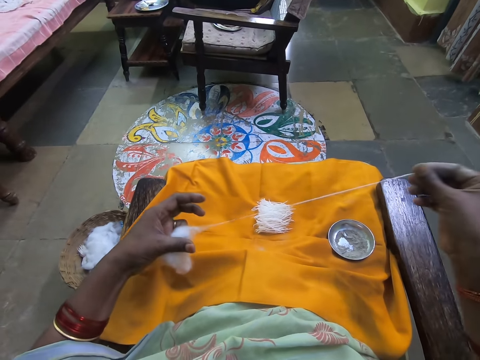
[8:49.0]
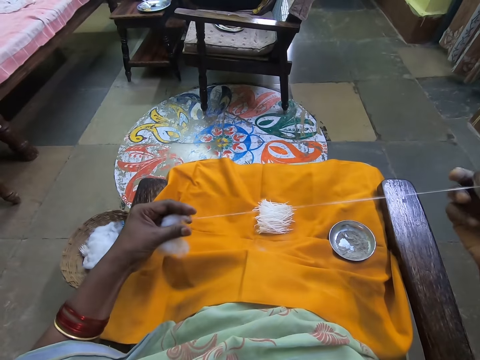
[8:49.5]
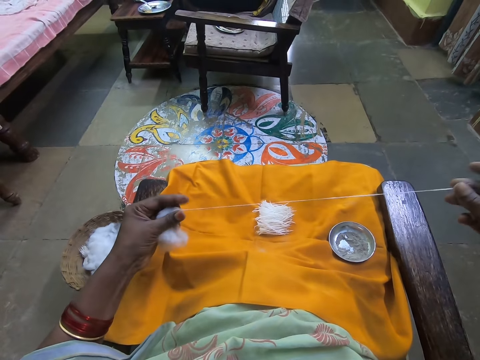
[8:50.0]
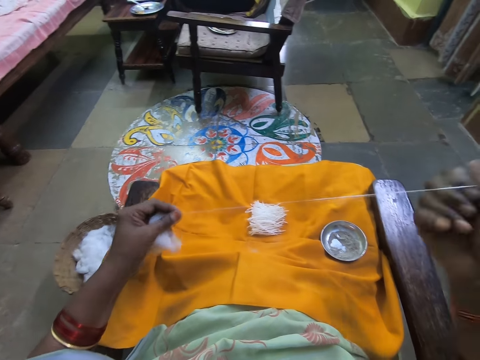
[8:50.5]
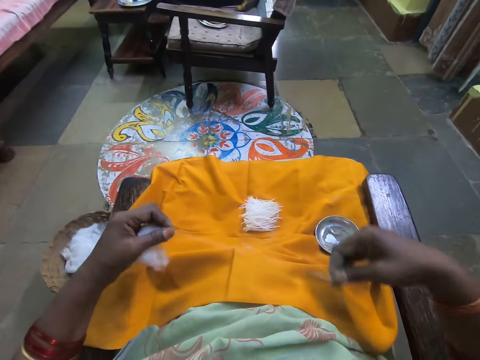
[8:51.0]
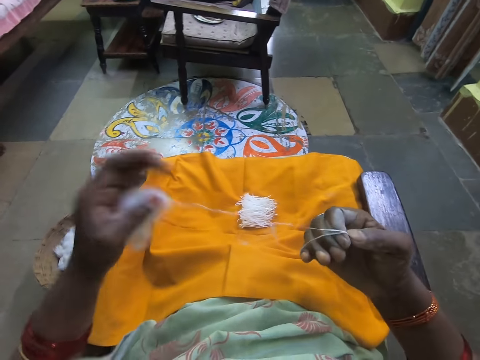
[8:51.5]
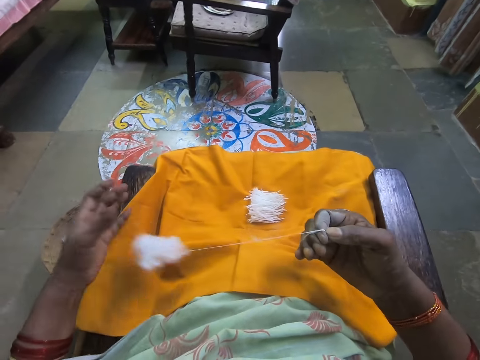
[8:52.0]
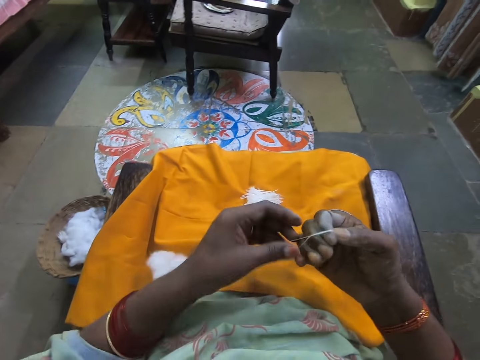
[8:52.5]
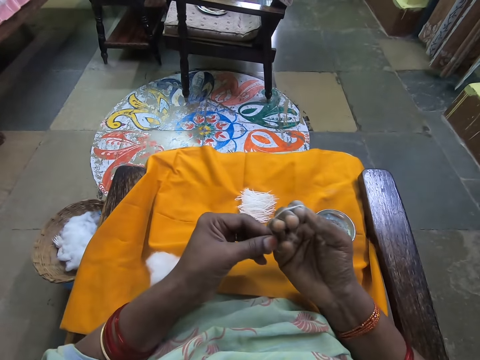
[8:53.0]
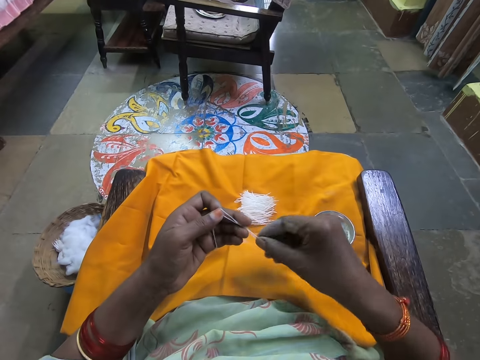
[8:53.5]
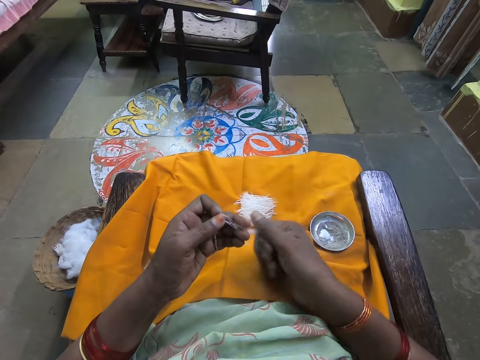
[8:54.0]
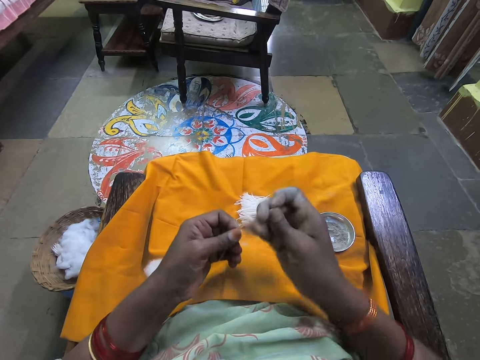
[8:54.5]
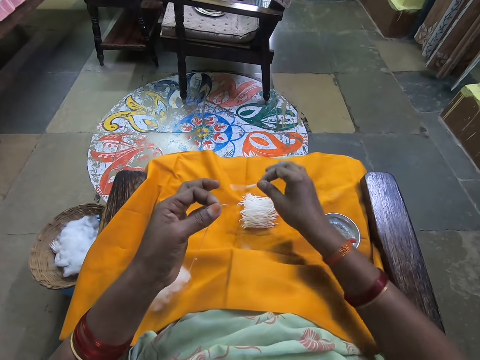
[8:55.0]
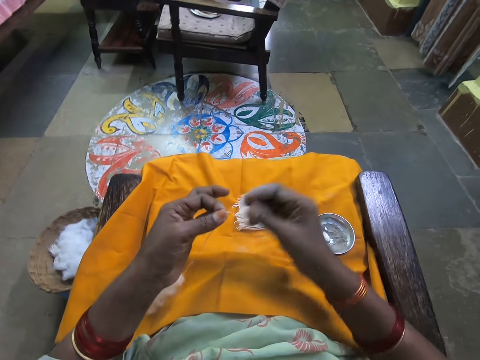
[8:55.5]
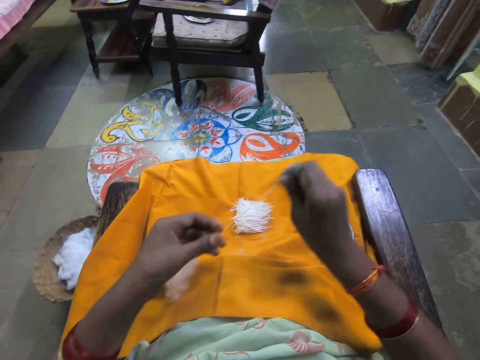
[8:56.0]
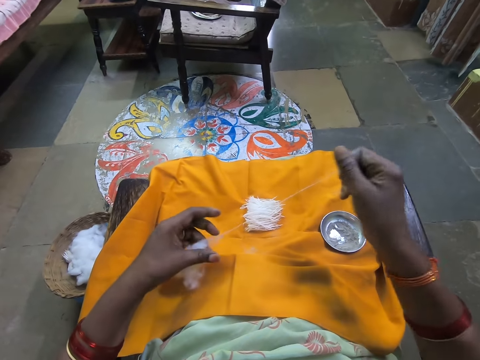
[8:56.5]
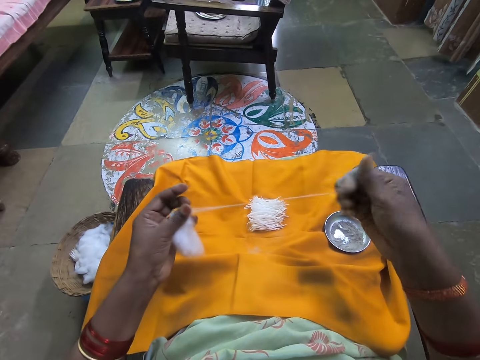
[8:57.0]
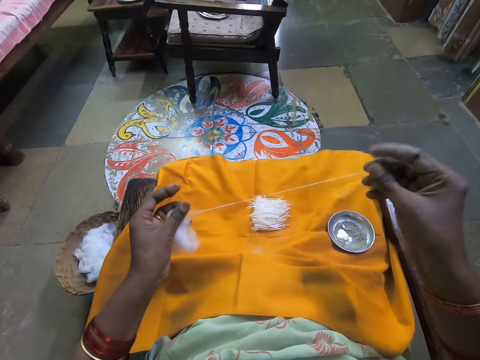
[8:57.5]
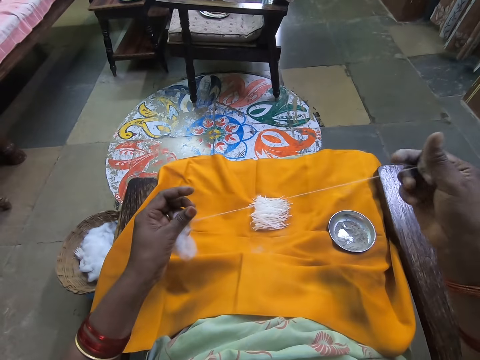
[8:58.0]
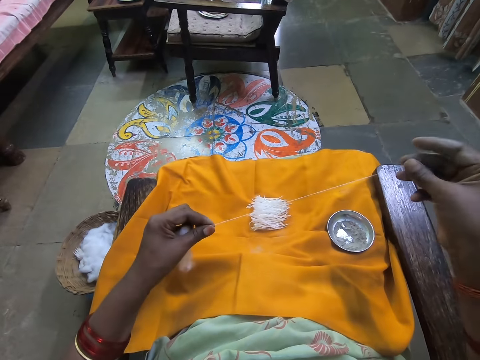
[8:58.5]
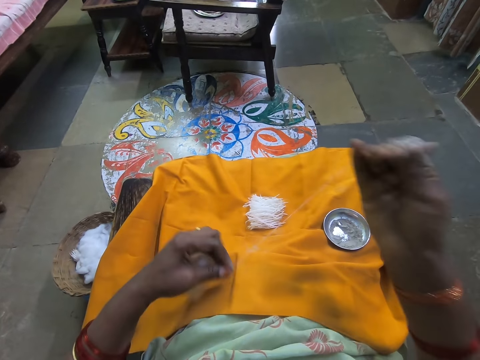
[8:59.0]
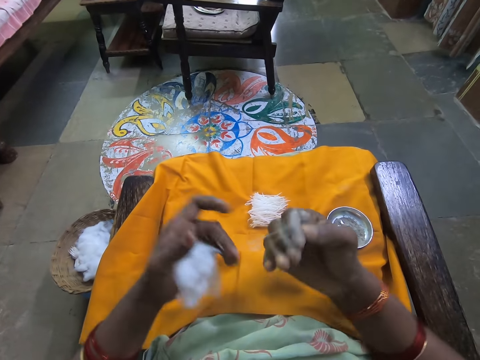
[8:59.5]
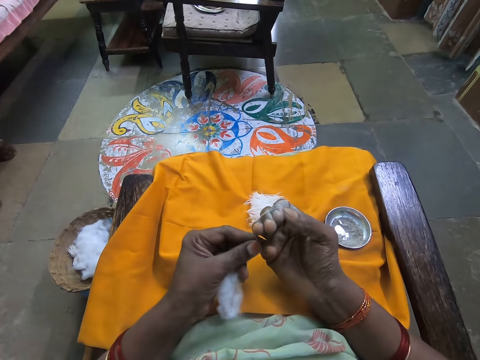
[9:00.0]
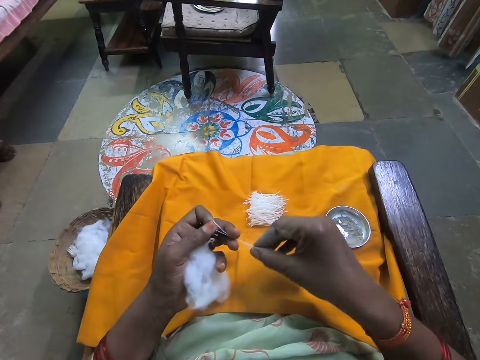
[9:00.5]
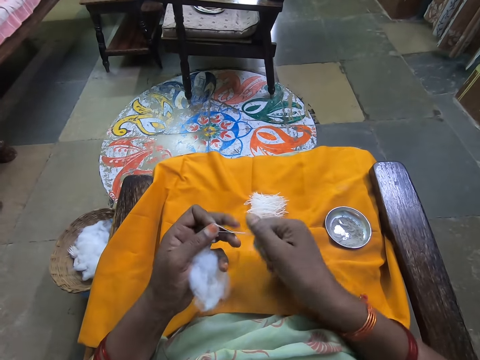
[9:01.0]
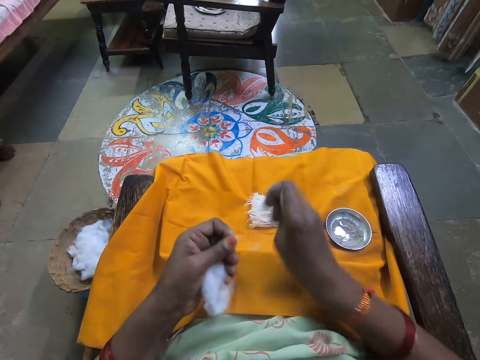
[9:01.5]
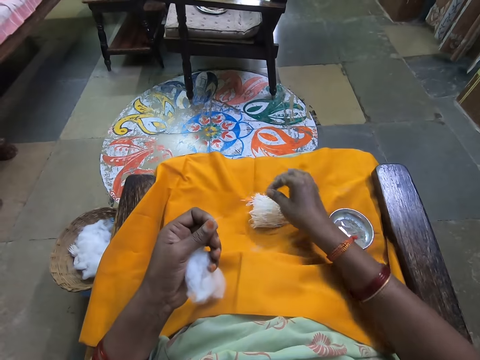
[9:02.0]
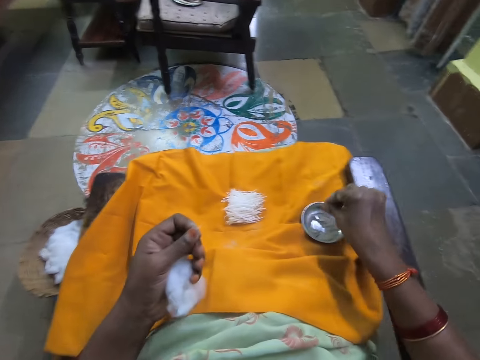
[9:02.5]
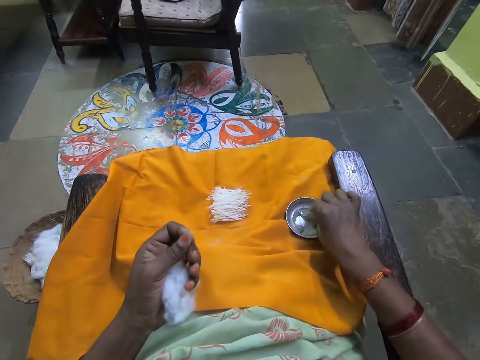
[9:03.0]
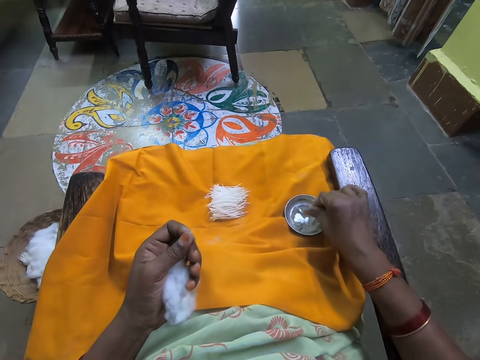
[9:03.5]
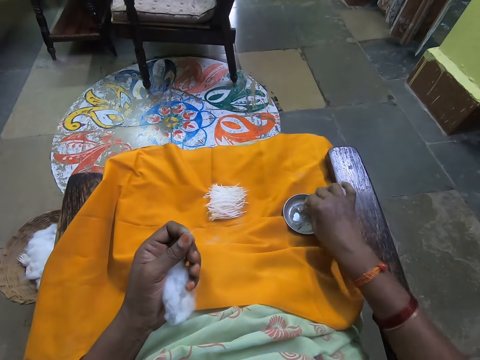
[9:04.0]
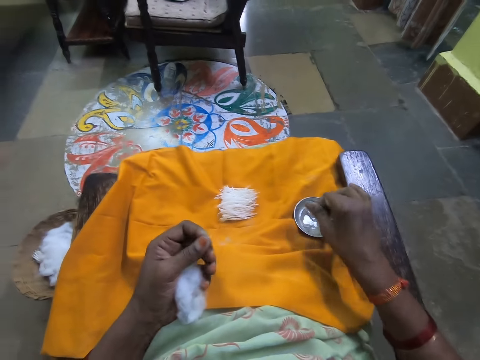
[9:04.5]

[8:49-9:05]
The camera wearer wraps the cotton wool on her right hand. She removes the cotton wools from her fingers. She cuts the cotton wool. She places the cotton wool on the other cotton wools. She pulls the cotton wool. She wraps the cotton wool on her right hand. She removes the cotton wools from her fingers. She cuts the cotton wool. She places the cotton wool on the other cotton wools. She rubs her hand in ash. She dips her fingers in the powder.

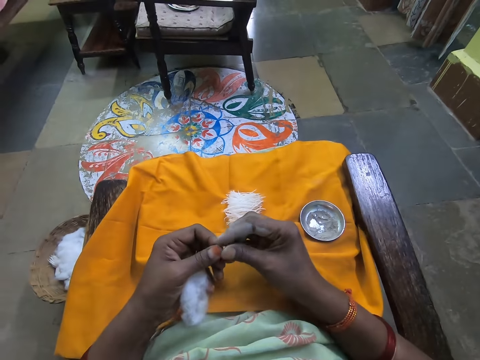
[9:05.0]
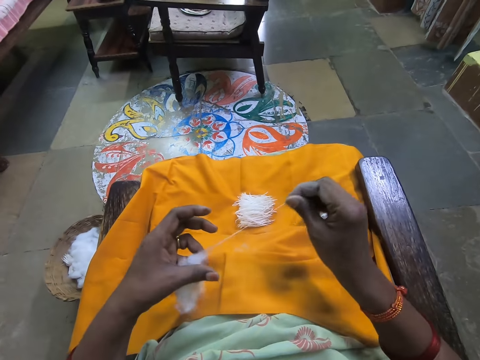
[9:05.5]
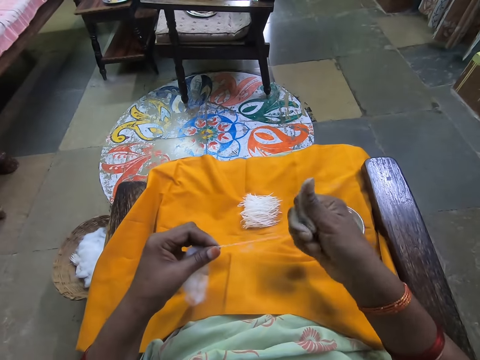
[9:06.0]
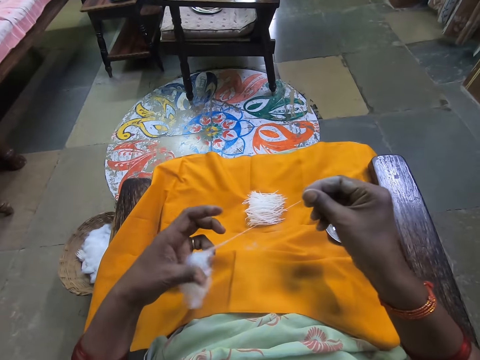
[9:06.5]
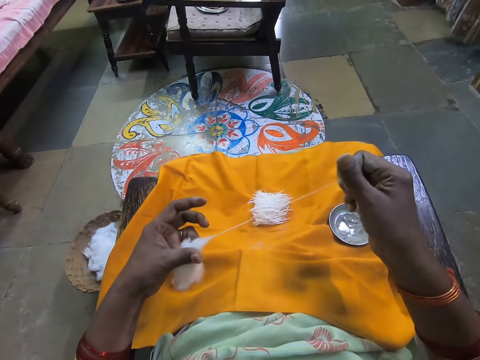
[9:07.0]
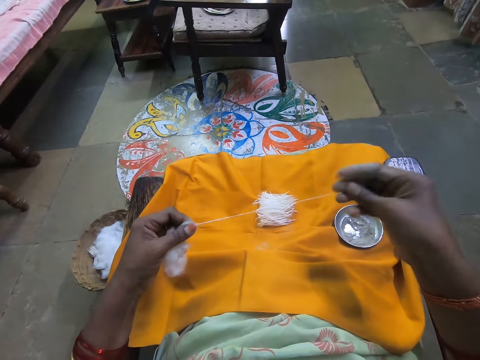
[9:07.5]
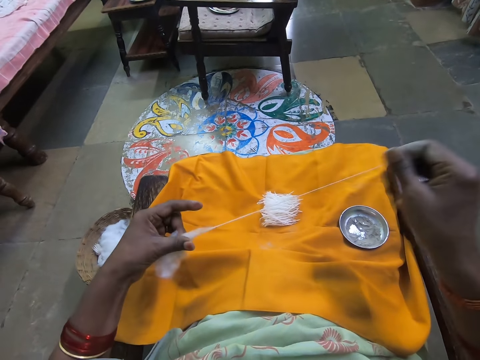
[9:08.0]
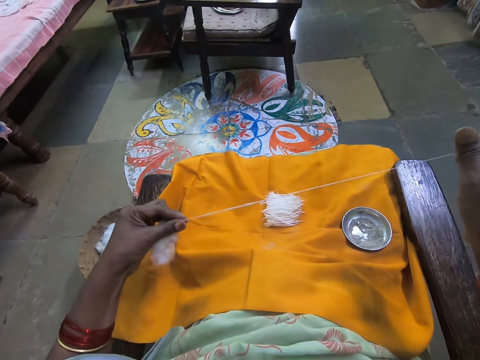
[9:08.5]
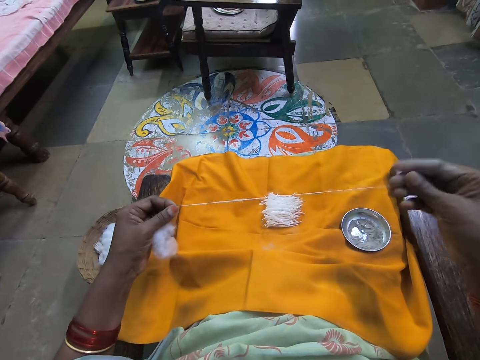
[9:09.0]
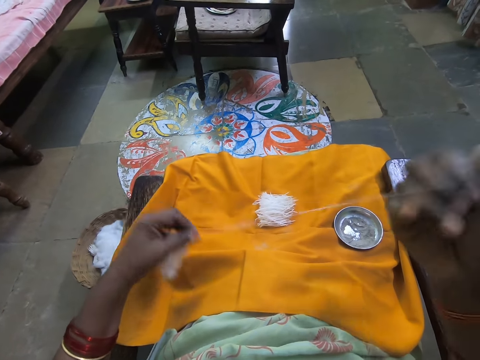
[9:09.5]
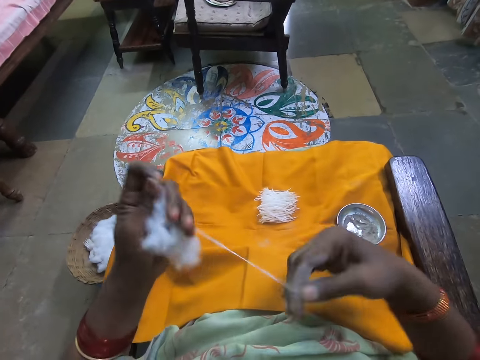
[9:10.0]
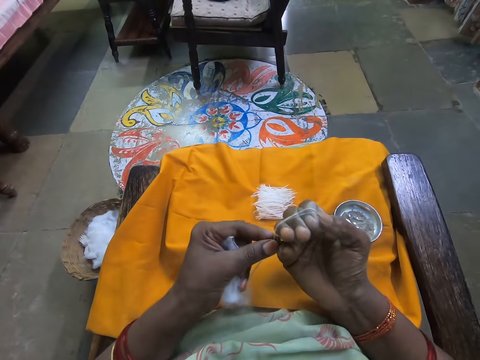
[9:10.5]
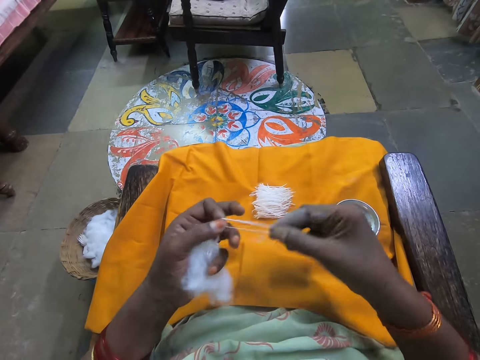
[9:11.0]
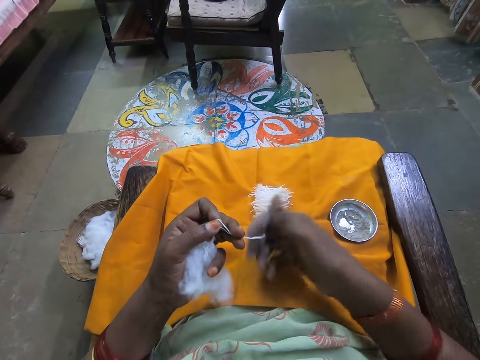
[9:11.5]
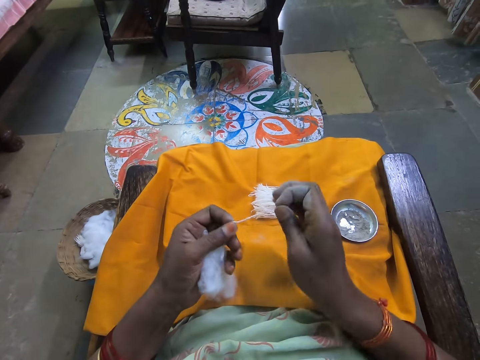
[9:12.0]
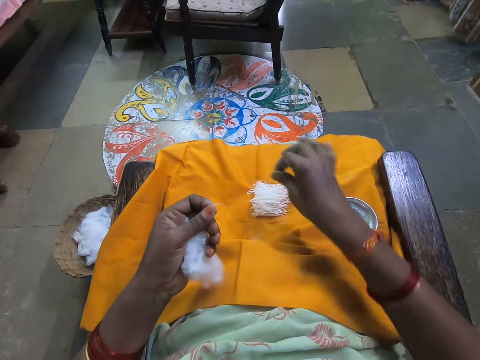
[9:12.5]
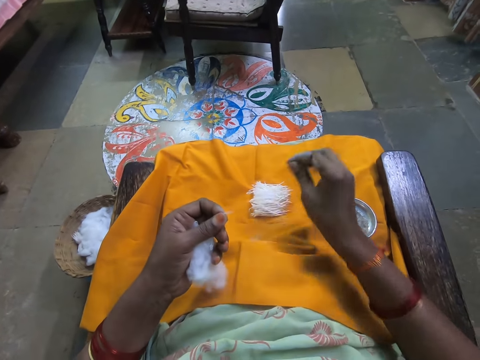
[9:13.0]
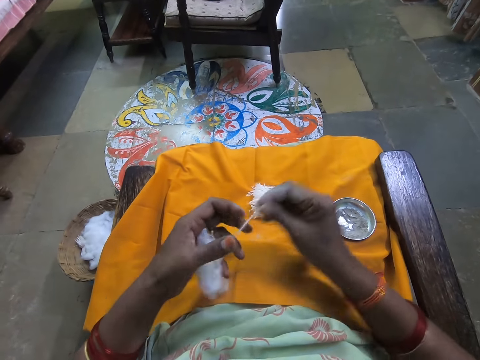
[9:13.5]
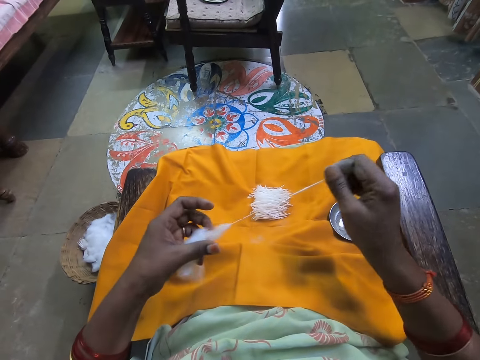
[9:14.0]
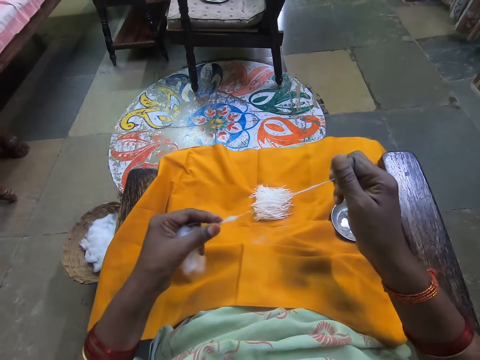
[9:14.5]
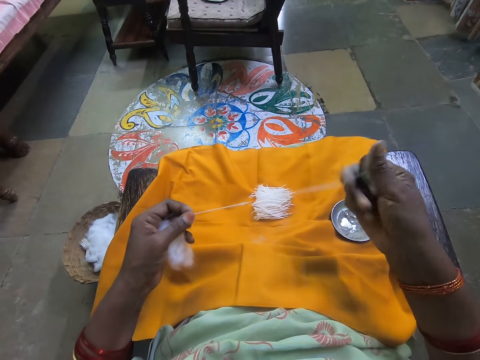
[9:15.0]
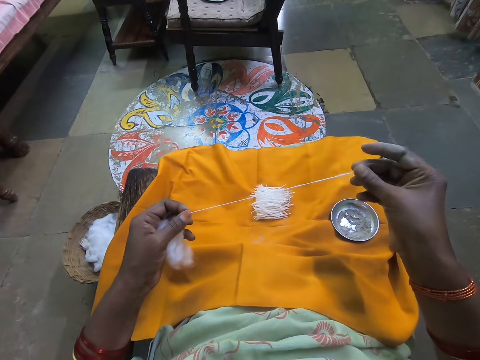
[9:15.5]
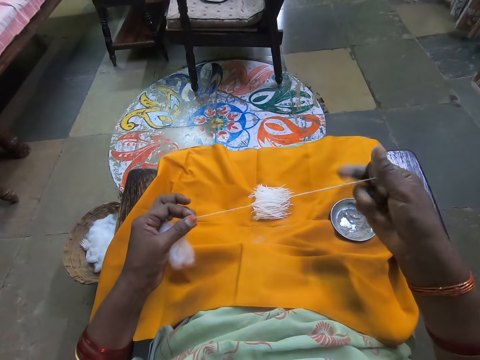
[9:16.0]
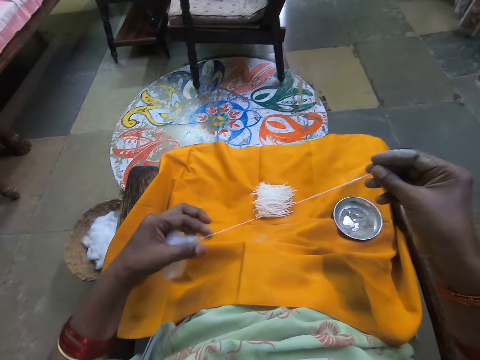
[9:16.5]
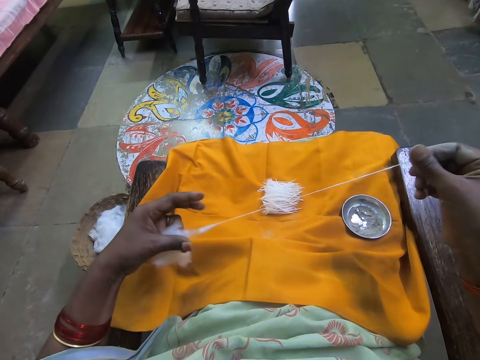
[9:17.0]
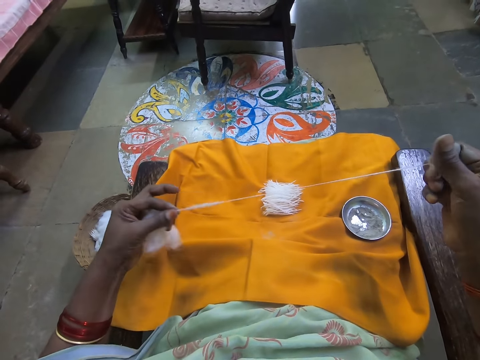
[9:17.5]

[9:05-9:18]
The camera wearer pulls the cotton wool. She wraps the cotton wool on her right hand. She removes the cotton wools from her fingers. She cuts the cotton wool. She places the cotton wool on the other cotton wools. She pulls the cotton wool.
